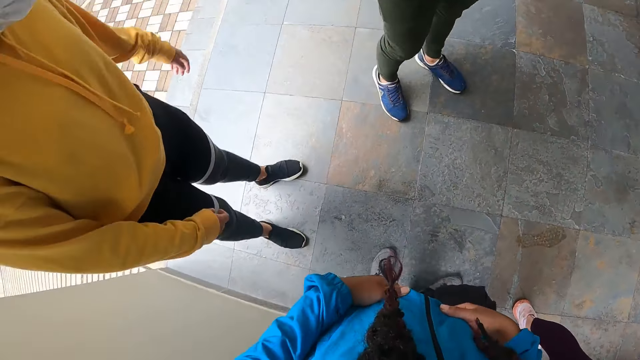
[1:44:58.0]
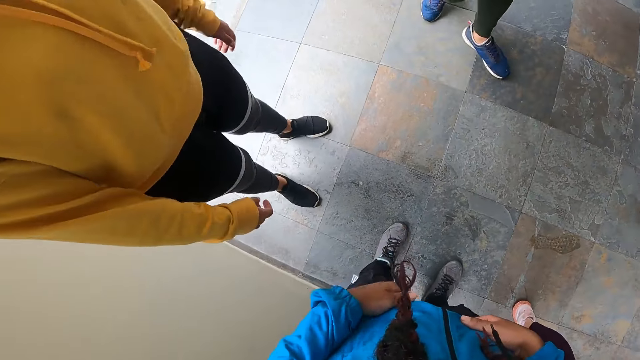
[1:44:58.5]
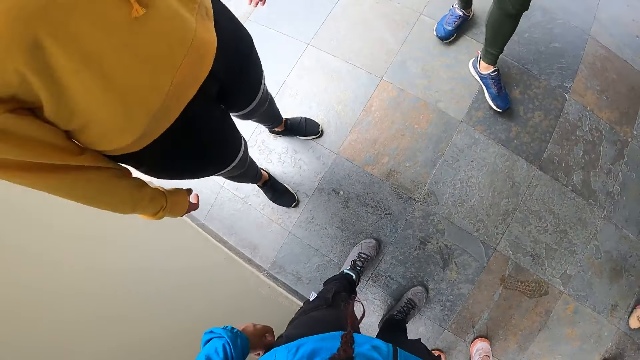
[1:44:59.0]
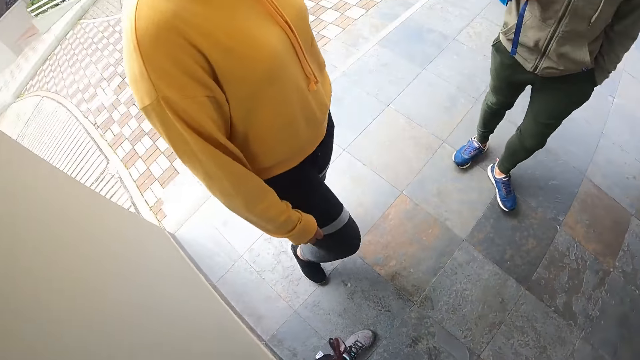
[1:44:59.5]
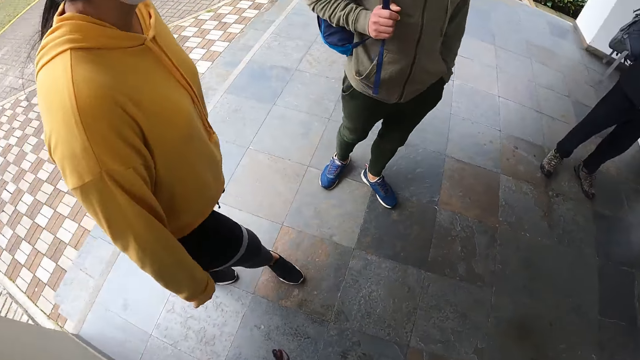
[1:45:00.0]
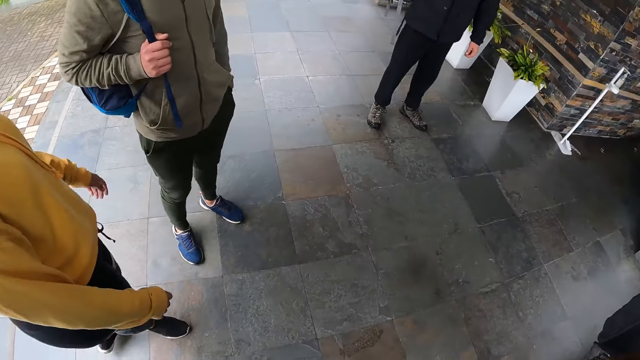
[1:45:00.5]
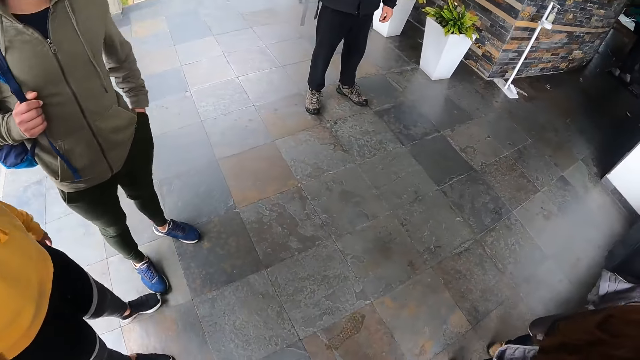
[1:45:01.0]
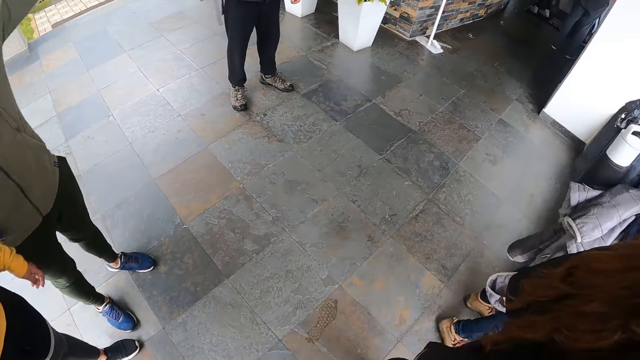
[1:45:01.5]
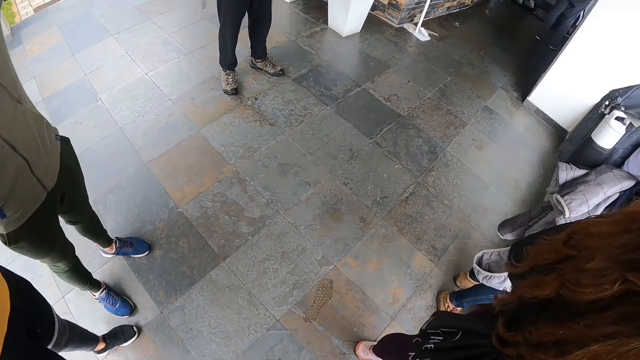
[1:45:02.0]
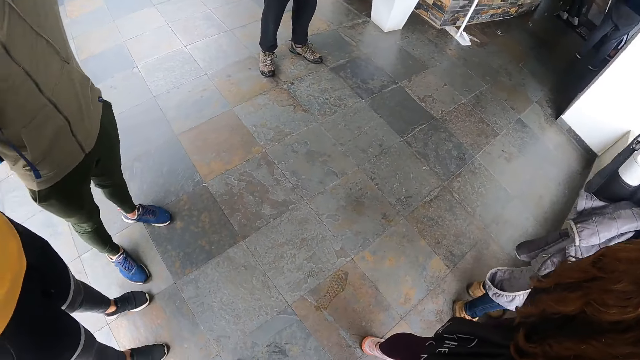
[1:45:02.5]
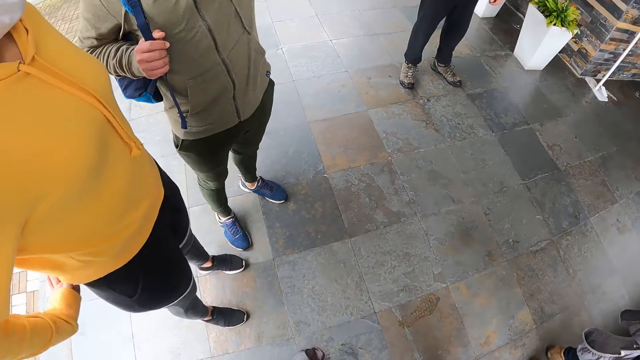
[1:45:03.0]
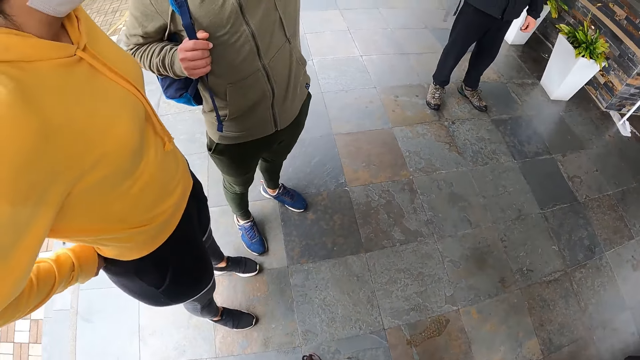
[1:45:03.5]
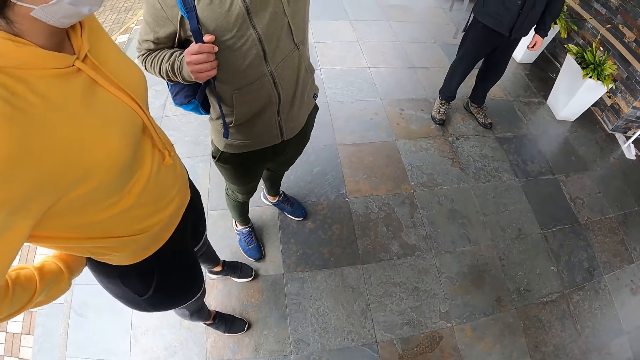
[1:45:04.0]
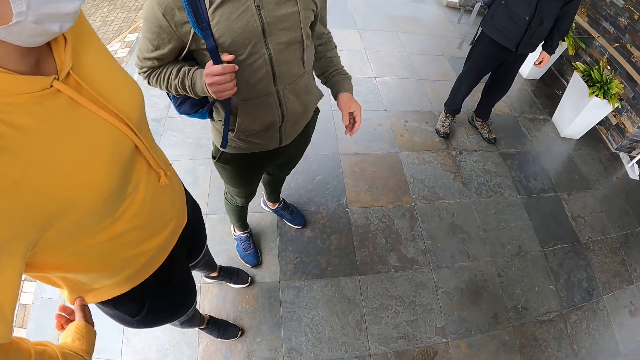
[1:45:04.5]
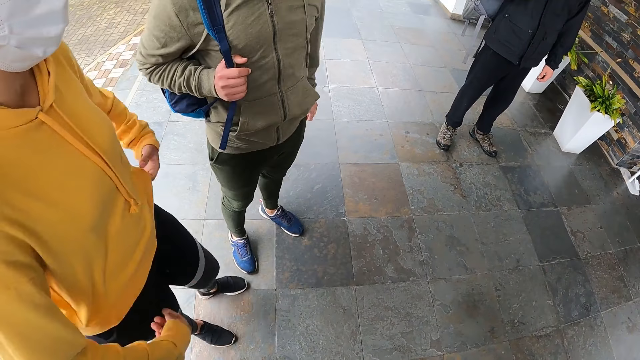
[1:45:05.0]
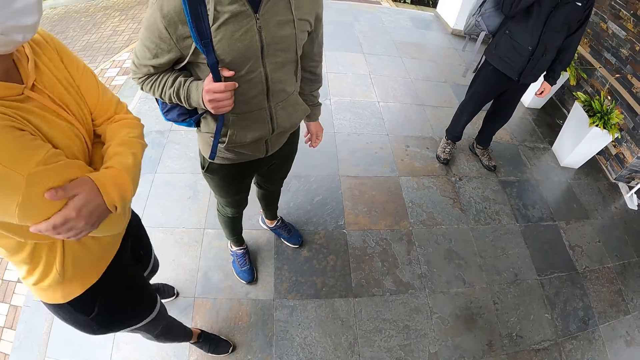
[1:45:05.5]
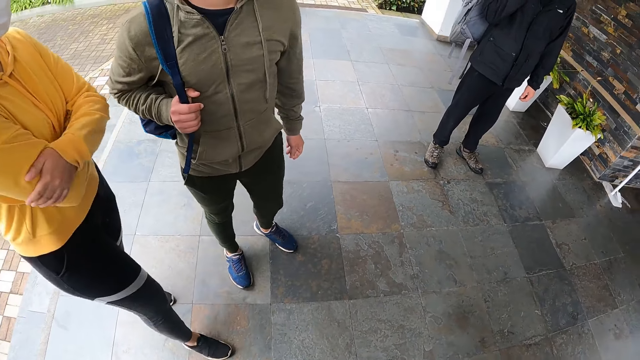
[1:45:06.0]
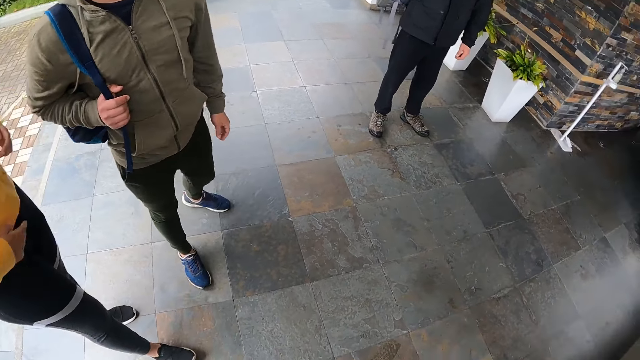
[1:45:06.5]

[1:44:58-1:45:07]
The camera wearer stares at the floor.

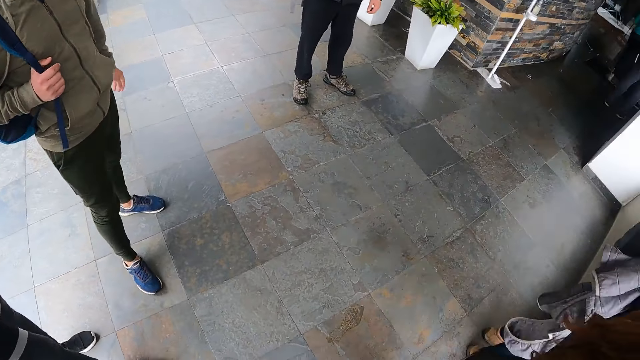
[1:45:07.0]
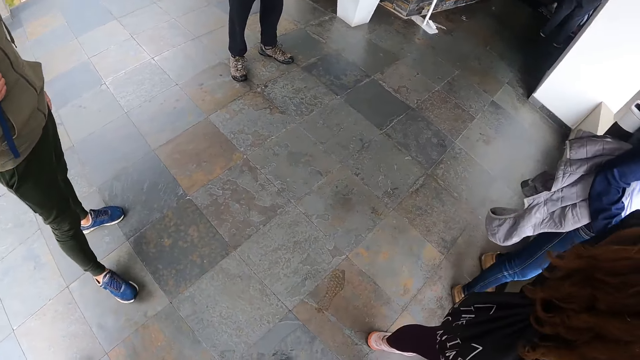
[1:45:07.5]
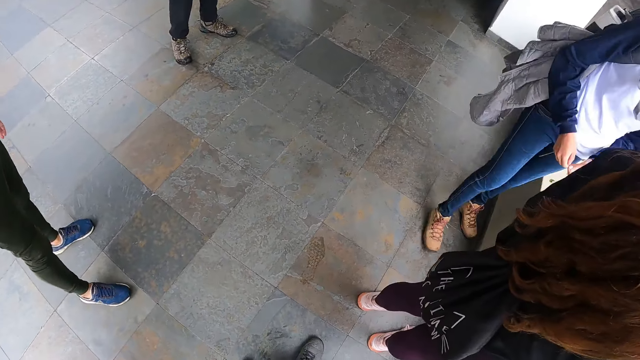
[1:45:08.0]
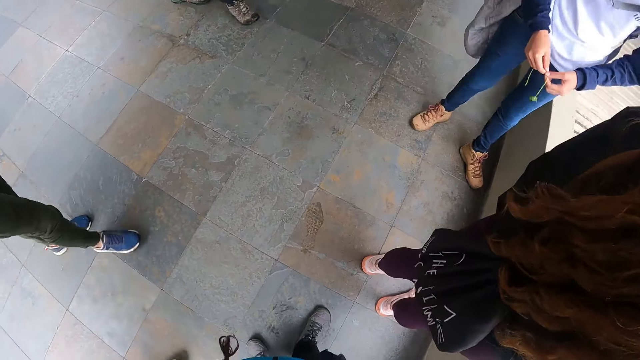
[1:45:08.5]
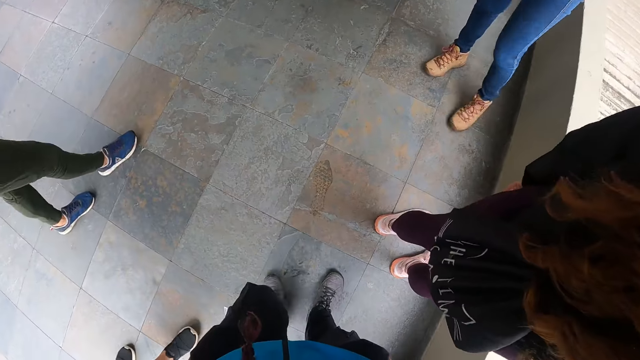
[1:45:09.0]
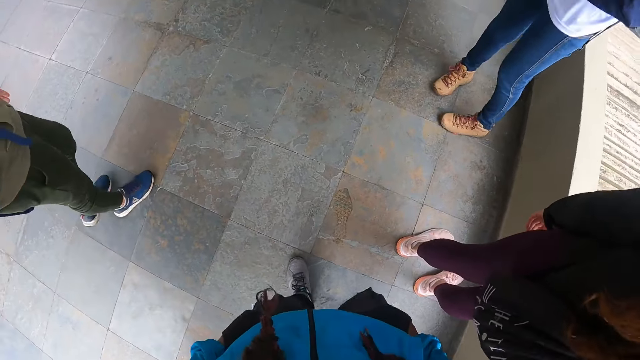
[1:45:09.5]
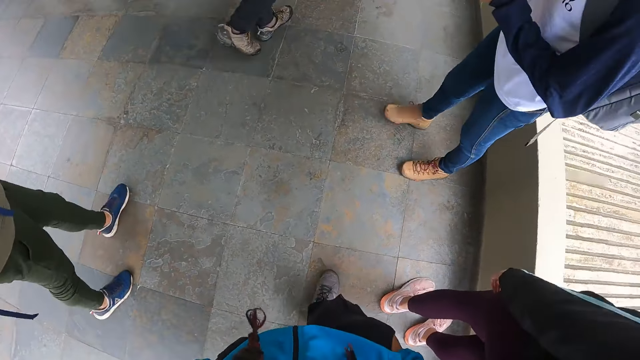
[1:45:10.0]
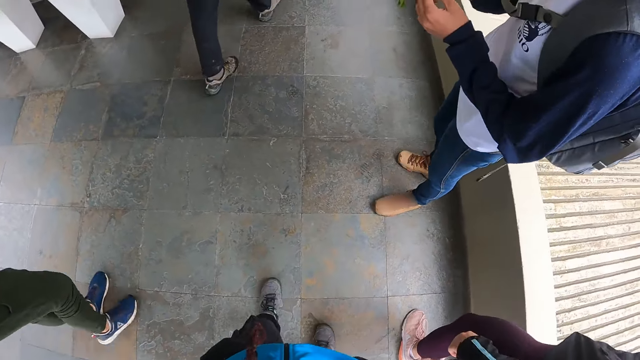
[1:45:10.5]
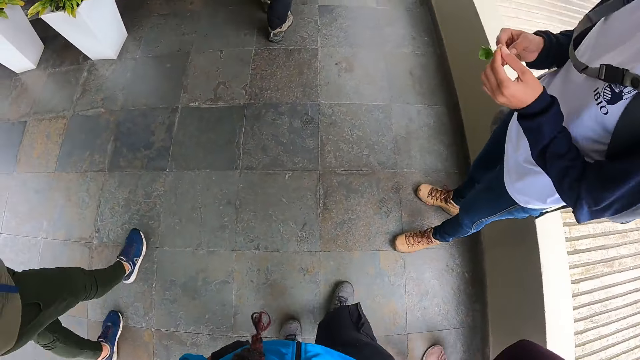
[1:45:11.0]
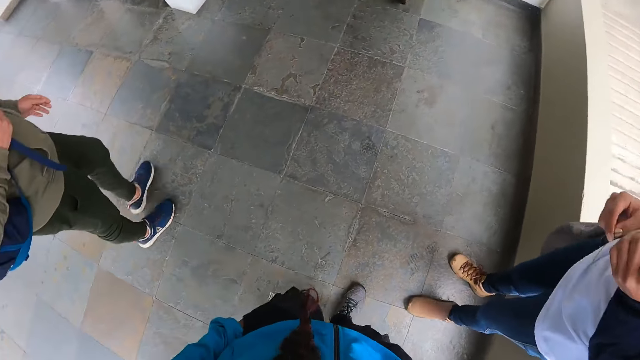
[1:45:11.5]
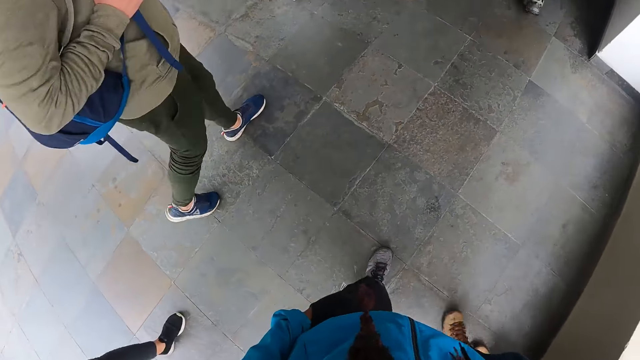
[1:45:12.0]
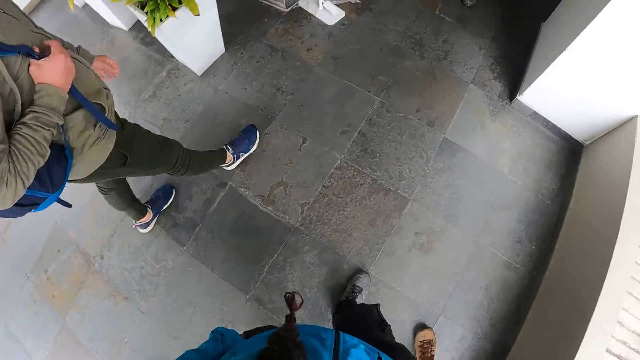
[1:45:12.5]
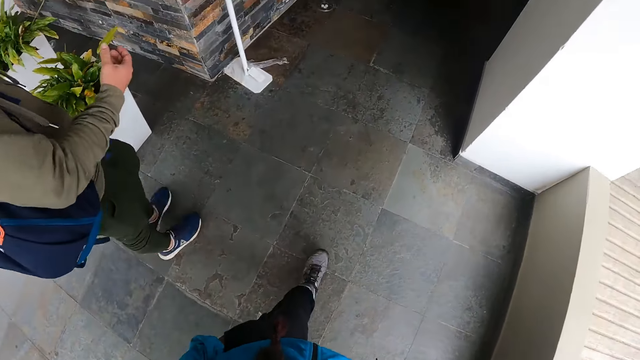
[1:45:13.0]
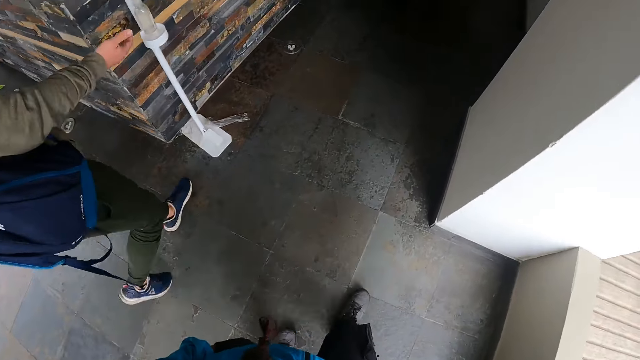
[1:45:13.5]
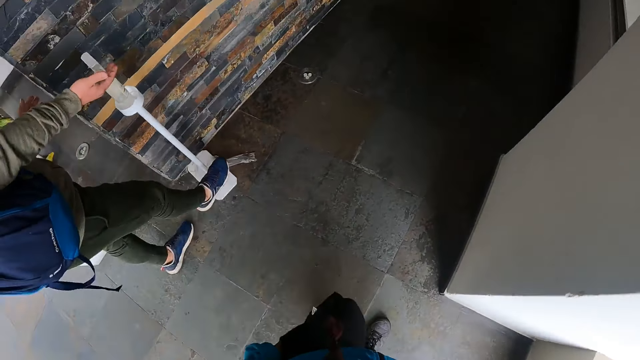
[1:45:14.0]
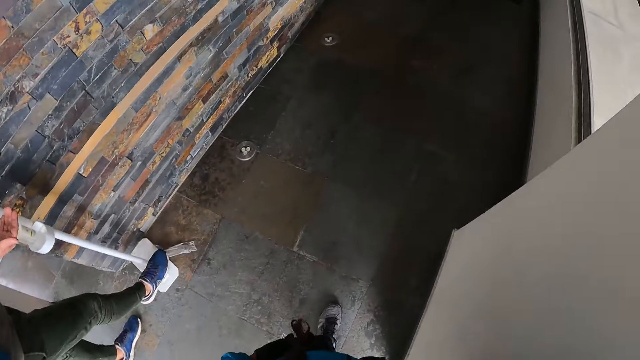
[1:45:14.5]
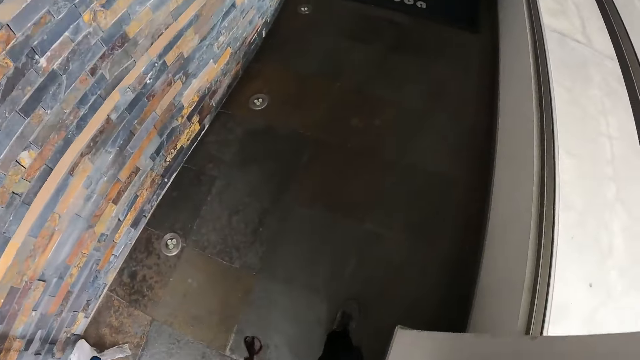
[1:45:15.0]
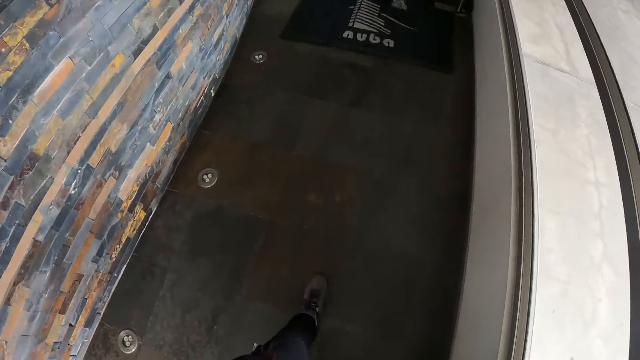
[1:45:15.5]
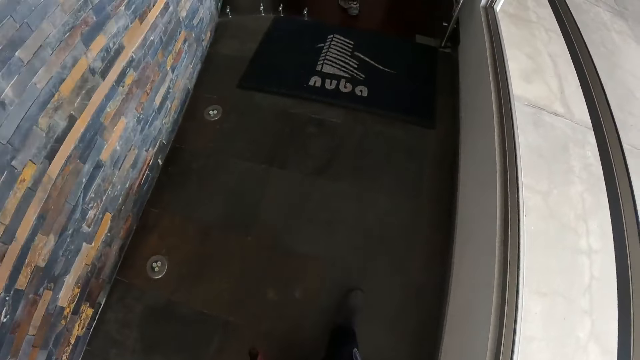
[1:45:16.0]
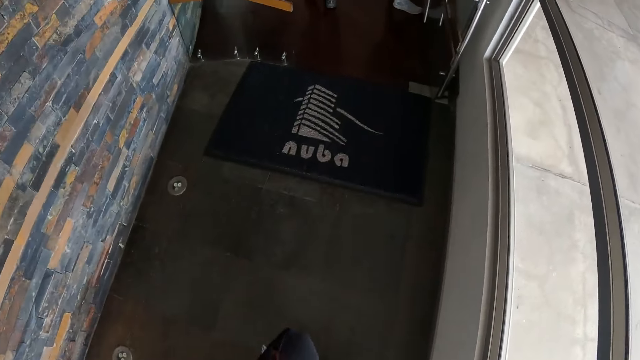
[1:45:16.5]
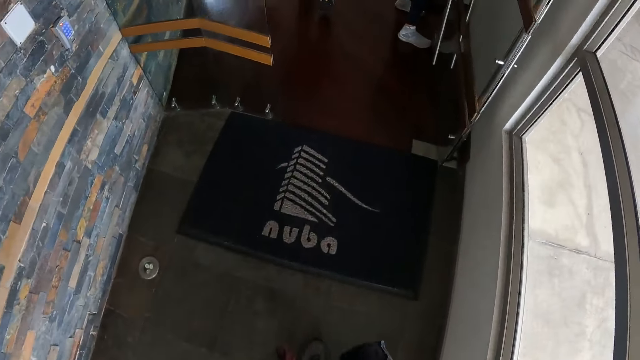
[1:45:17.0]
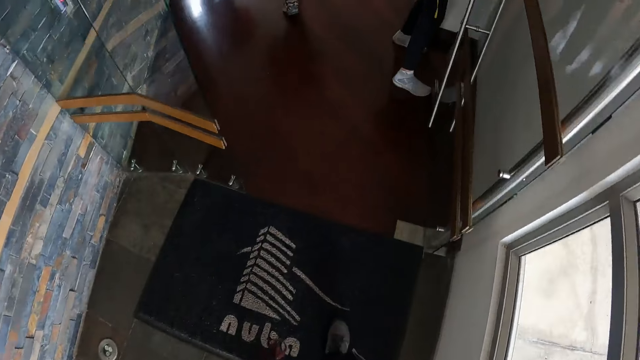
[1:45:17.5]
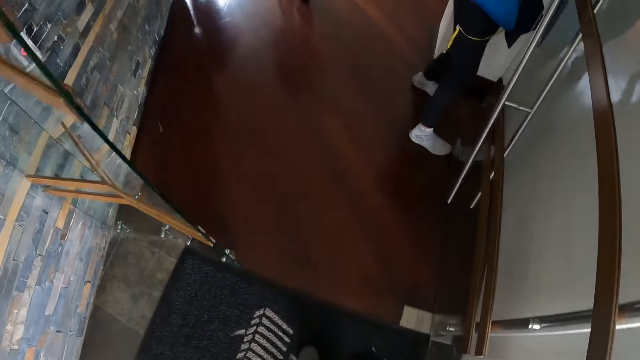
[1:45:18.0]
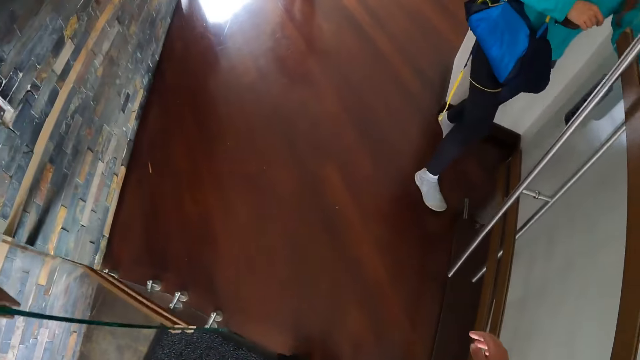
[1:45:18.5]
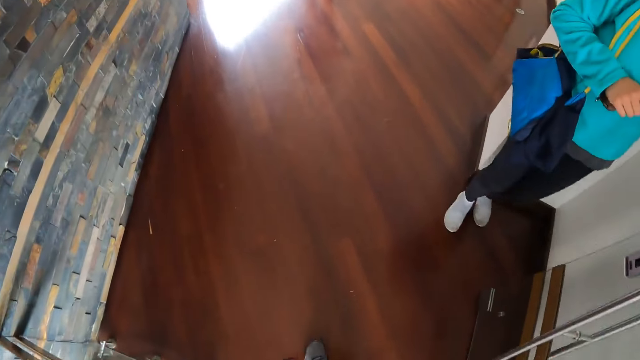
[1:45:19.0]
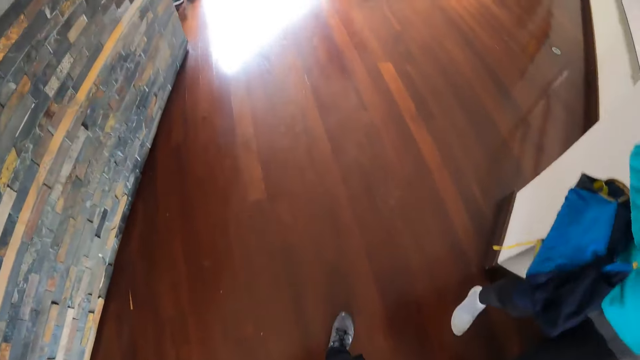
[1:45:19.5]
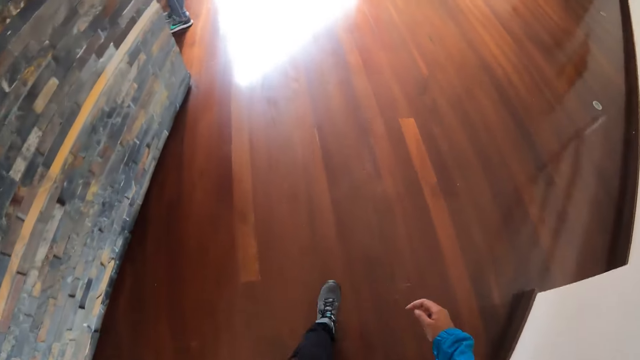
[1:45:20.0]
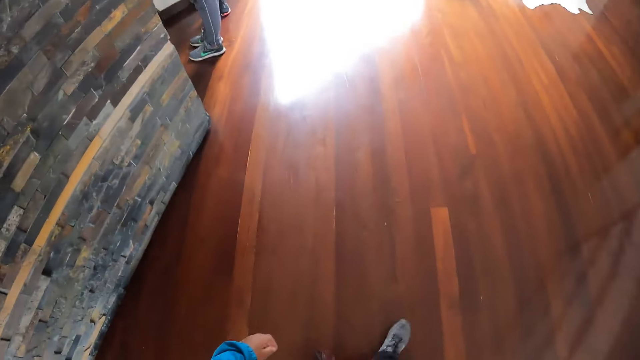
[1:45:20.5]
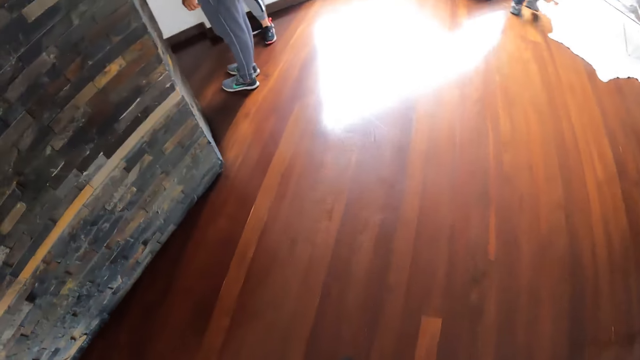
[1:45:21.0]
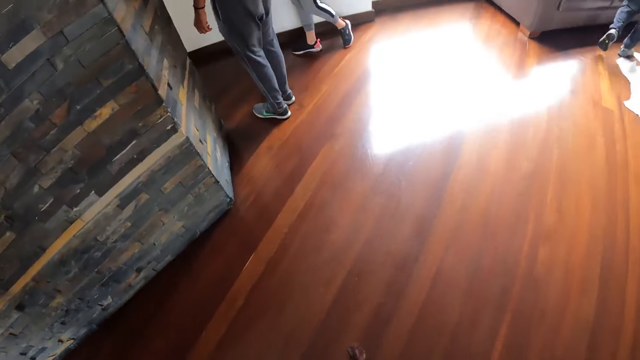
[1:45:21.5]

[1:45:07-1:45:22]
A man walks toward a sitting room. Another man walks towards the sitting room. The other man walks in the building. The camera wearer walks towards the sitting room. They walk in the building. The other man places his right hand under a sanitizer dispenser. A lady applies sanitizer. The camera wearer walks in the building.
